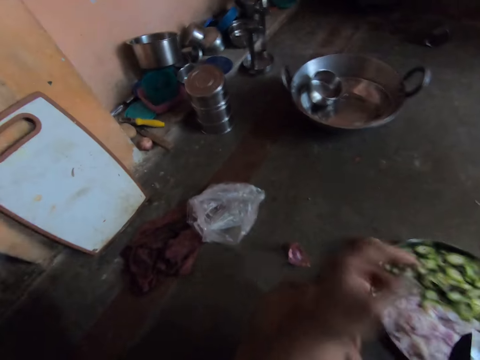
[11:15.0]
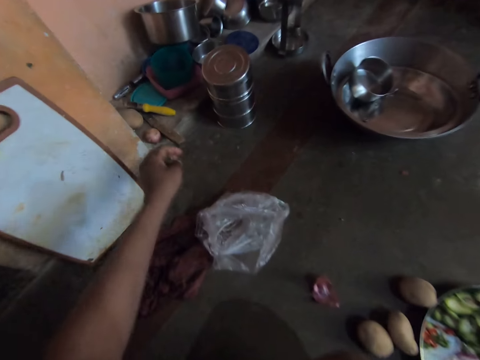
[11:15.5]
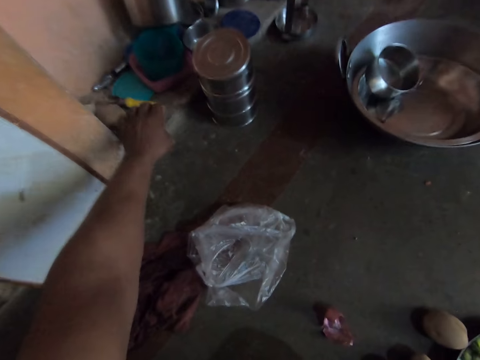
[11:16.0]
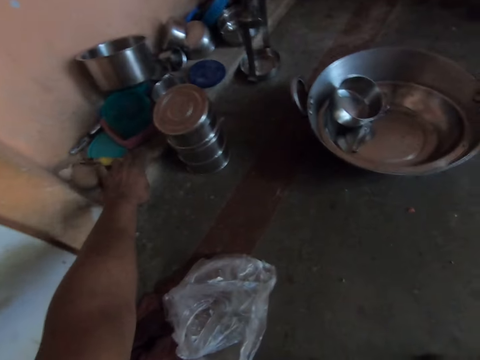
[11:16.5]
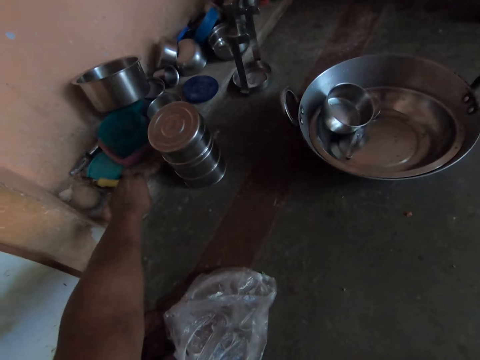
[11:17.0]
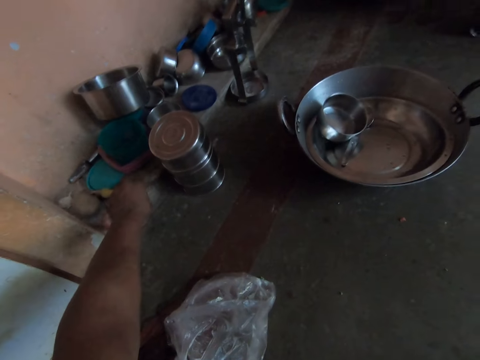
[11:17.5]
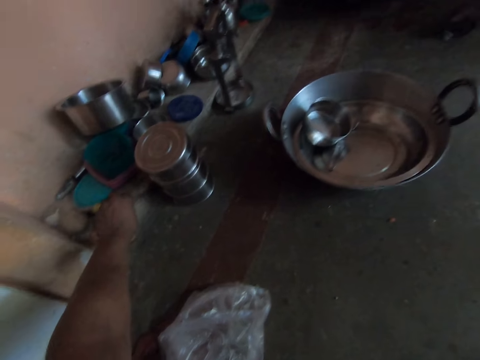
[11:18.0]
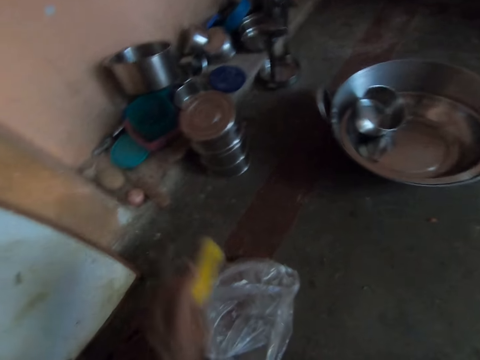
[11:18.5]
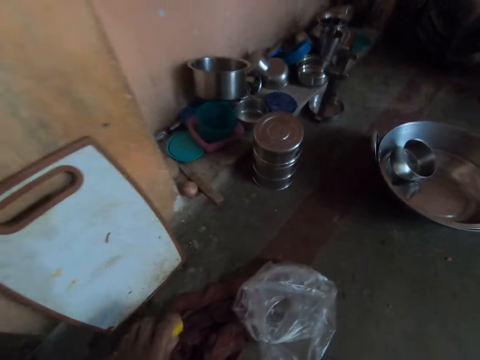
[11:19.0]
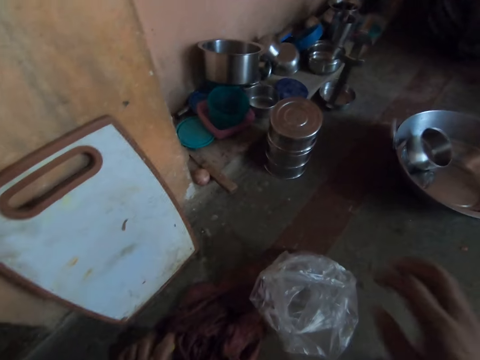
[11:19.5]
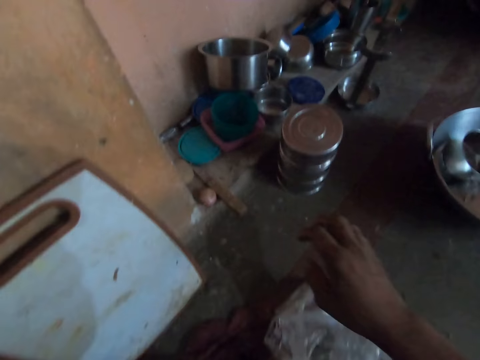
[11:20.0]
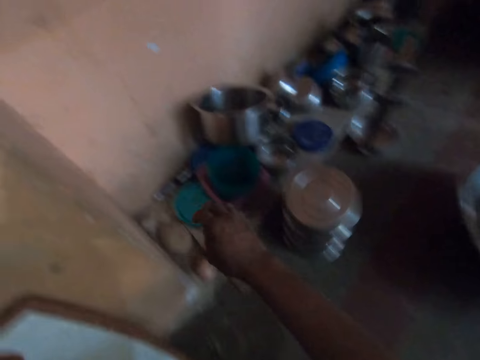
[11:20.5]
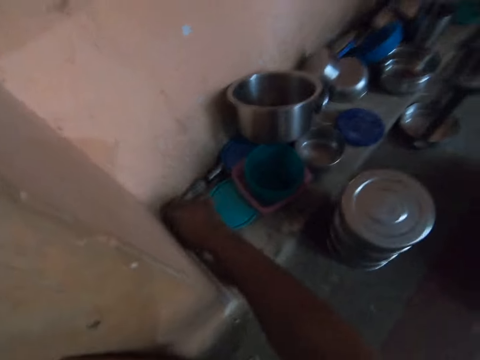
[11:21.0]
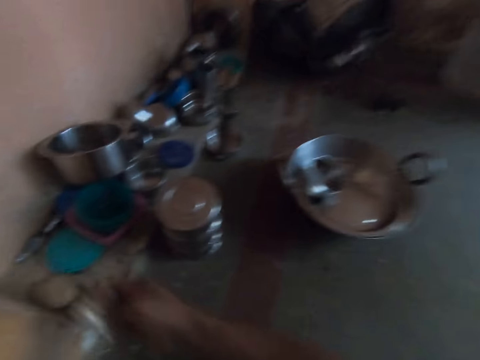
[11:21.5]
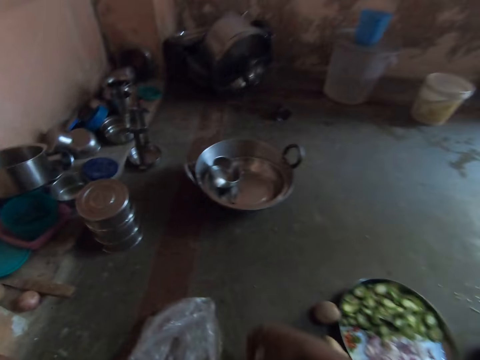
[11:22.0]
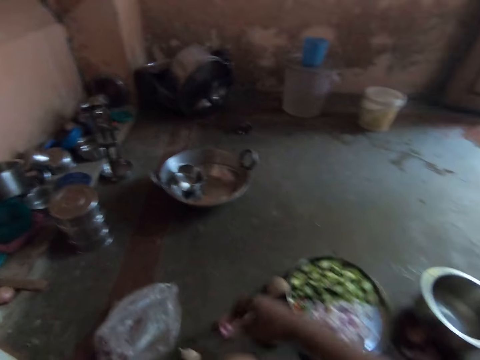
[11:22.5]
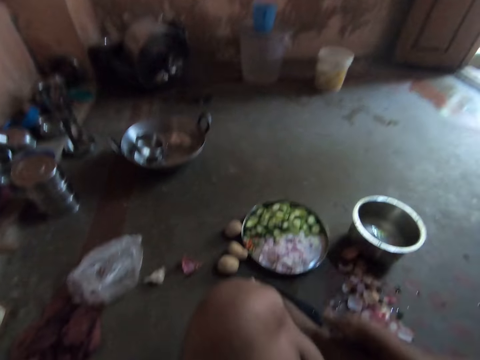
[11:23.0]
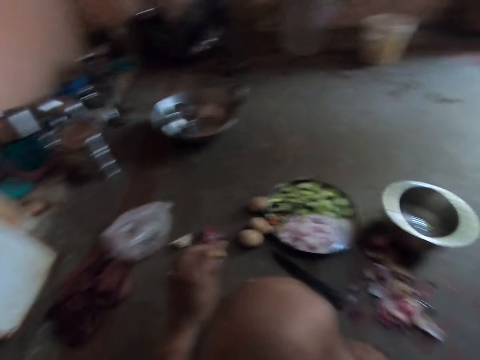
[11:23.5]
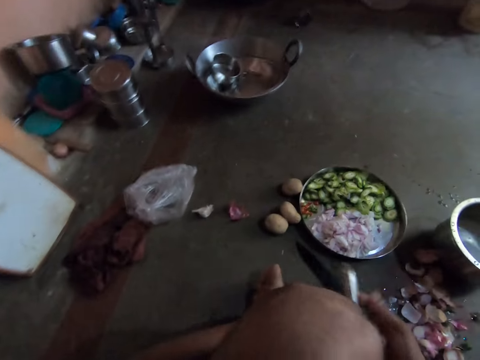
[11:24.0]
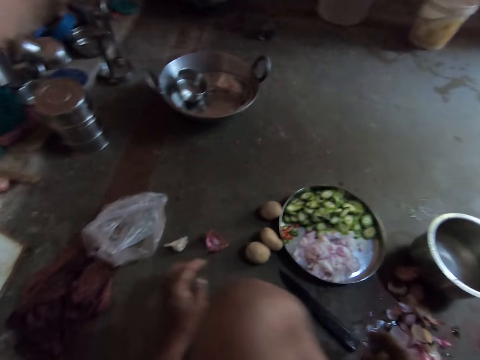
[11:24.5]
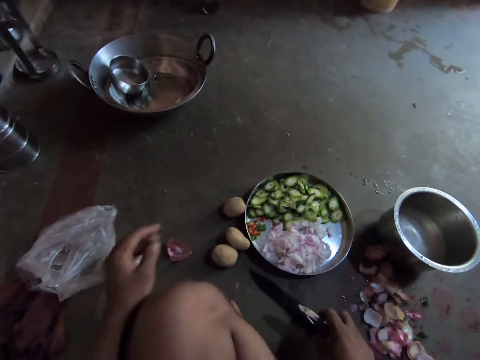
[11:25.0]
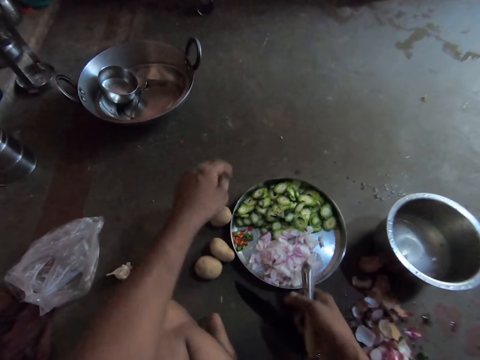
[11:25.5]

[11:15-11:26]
The camera wearer picks up a peeler. They pick up a garlic or onion. They move a tray.

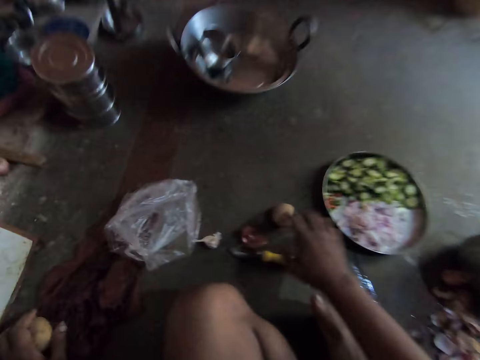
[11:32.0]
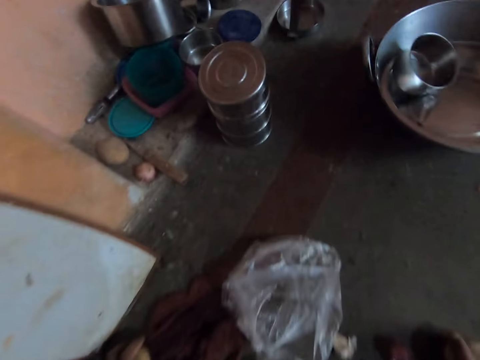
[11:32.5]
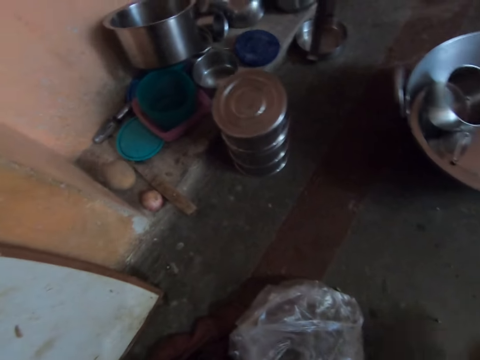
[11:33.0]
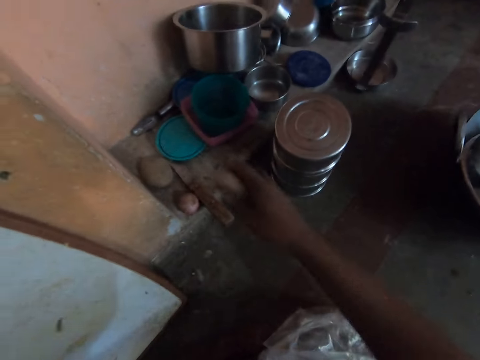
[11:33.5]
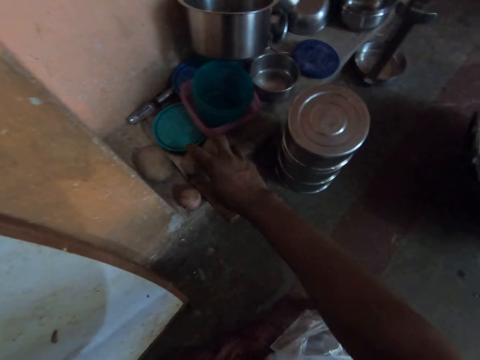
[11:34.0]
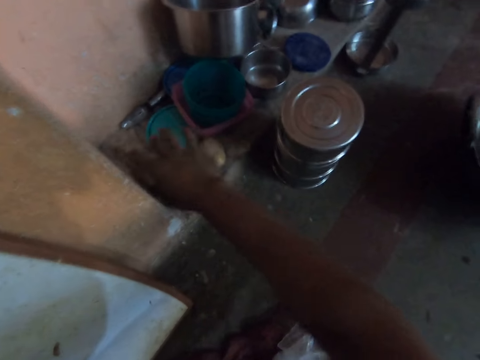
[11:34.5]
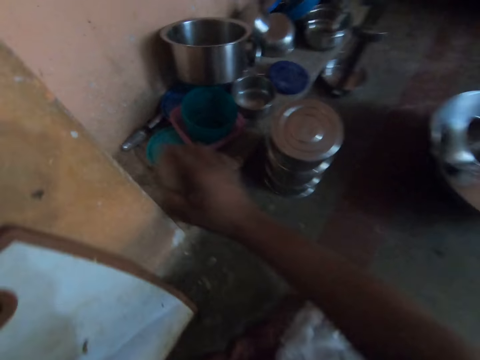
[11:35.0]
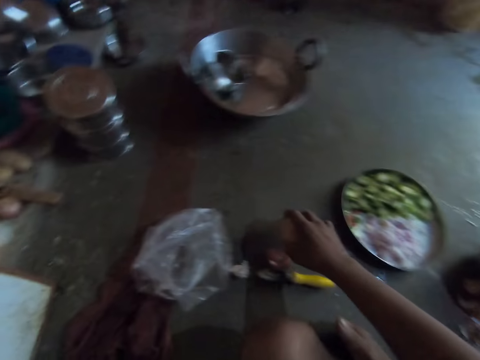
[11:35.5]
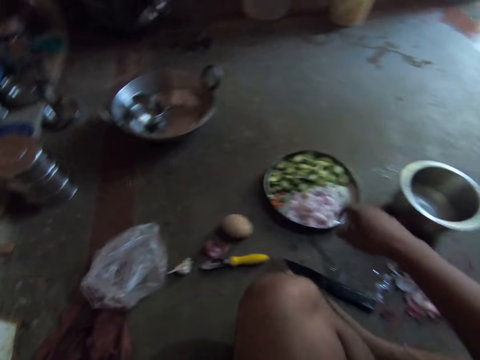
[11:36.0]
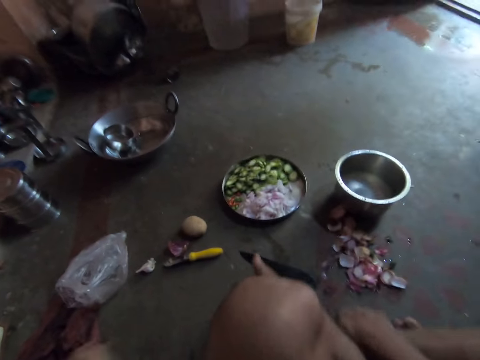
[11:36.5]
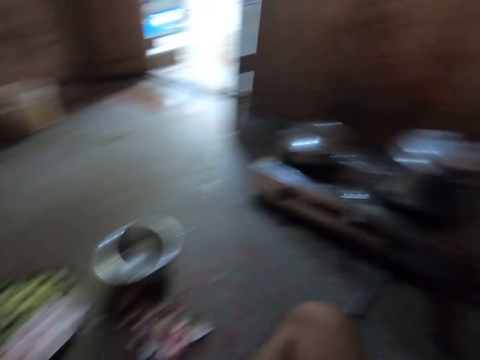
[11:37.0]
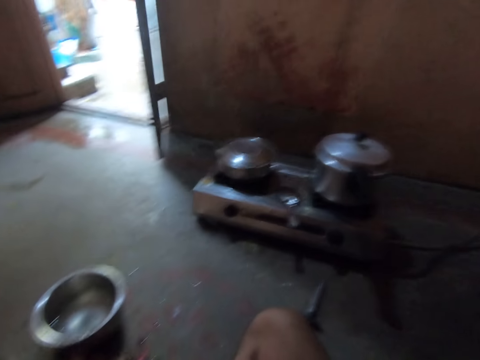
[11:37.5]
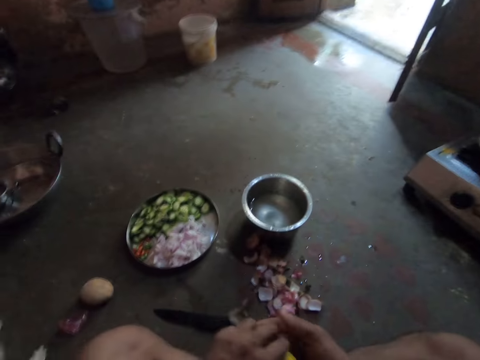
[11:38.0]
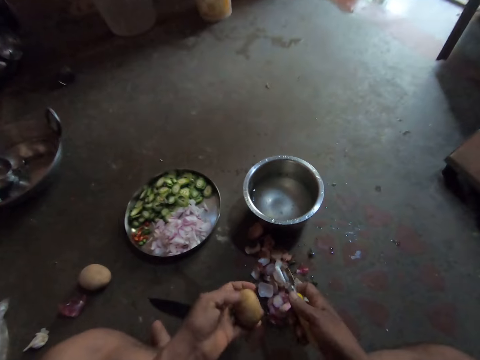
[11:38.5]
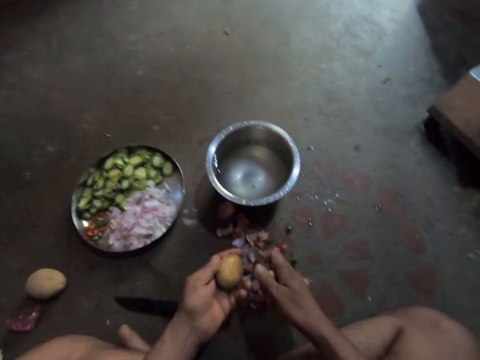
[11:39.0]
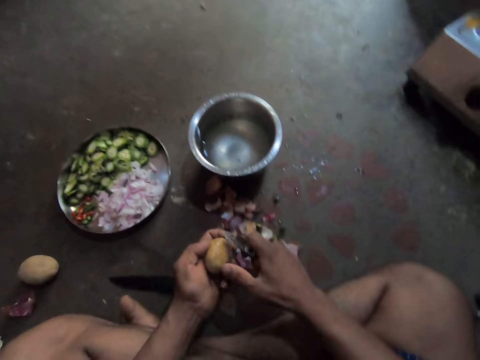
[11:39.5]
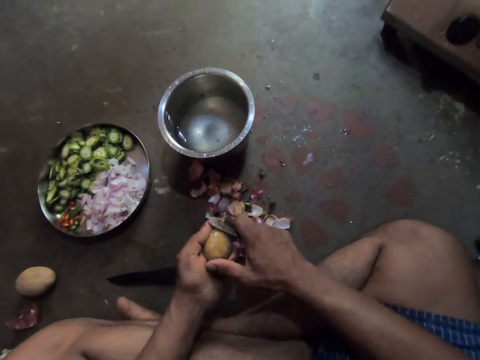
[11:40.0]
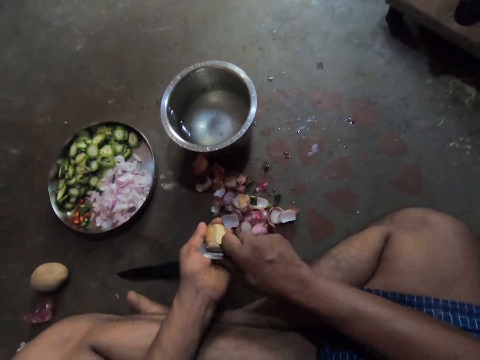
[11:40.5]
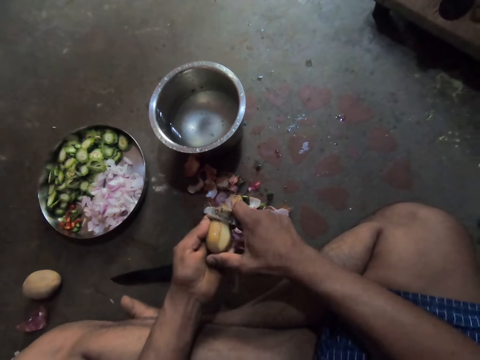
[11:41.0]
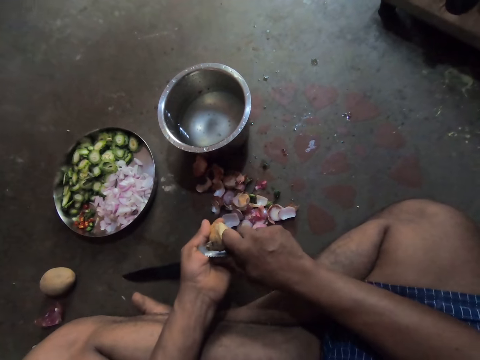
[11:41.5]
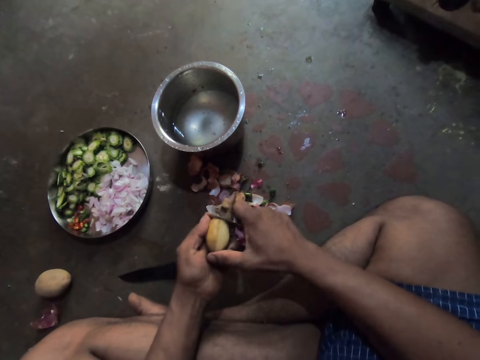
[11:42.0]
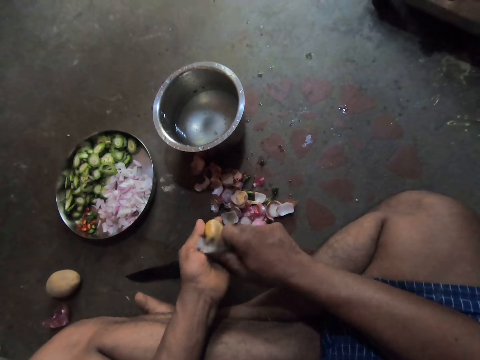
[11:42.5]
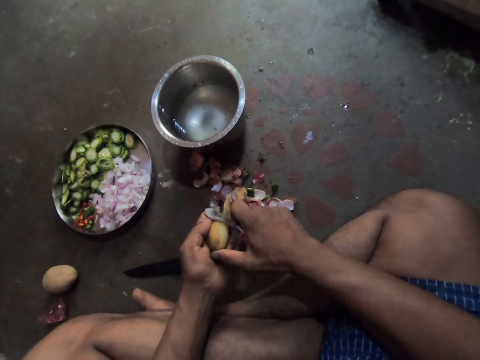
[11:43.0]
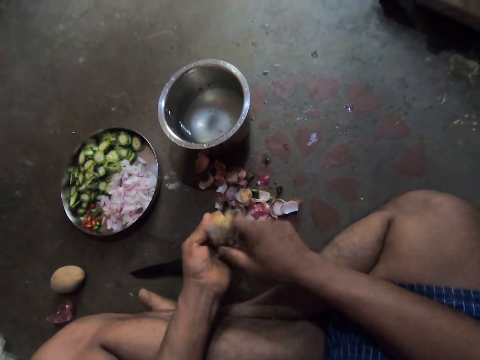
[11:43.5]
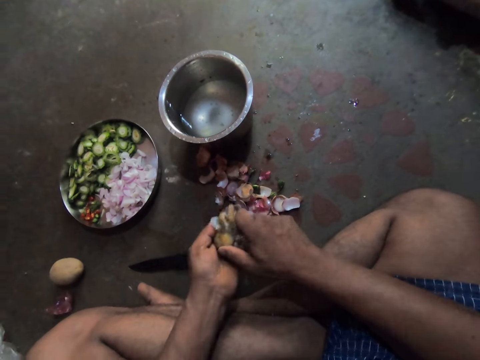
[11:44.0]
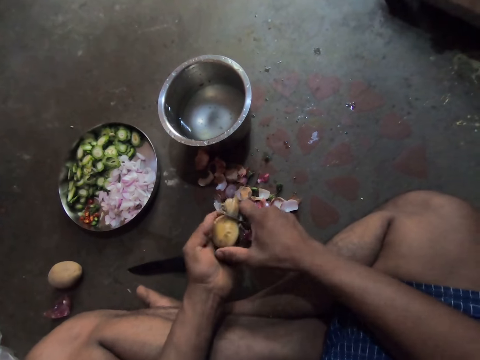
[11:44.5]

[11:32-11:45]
The camera wearer places the peeler on the floor. They move potatoes and place the potatoes on the floor. They pick up a potato and place the potato on the floor. They look right. They look forward. They peel the potato skin.

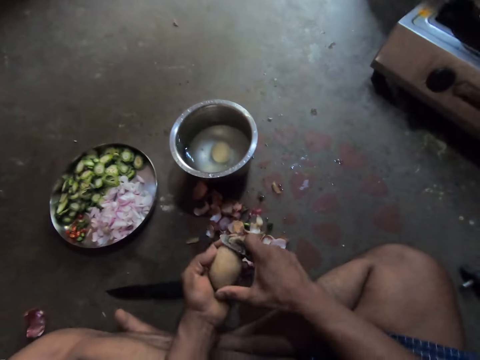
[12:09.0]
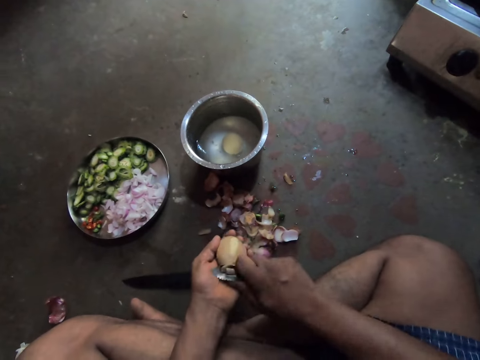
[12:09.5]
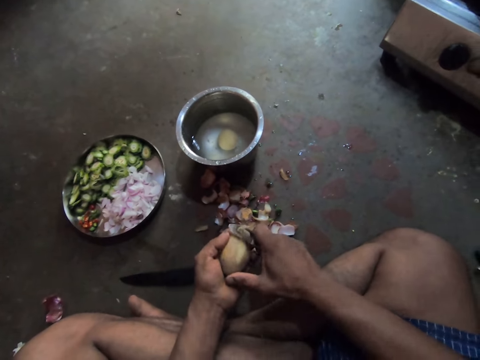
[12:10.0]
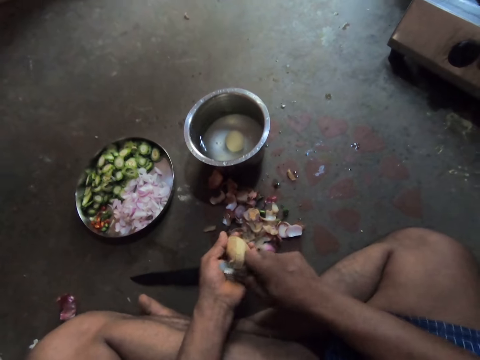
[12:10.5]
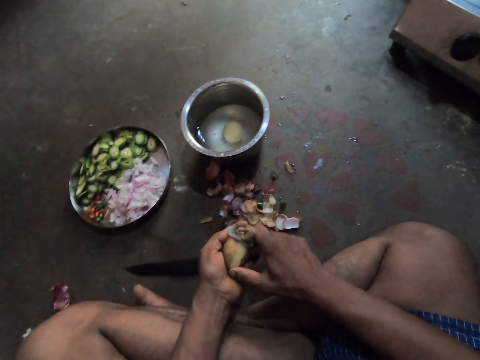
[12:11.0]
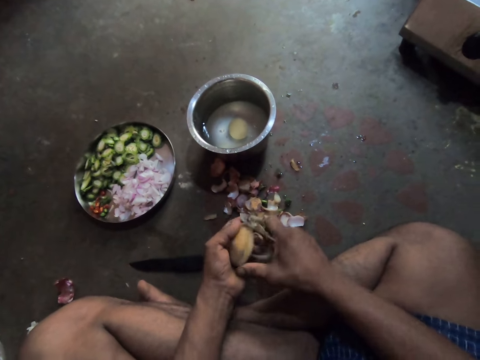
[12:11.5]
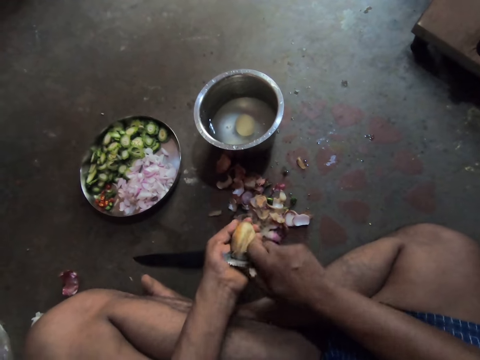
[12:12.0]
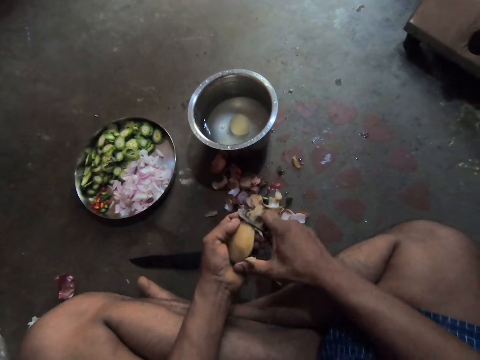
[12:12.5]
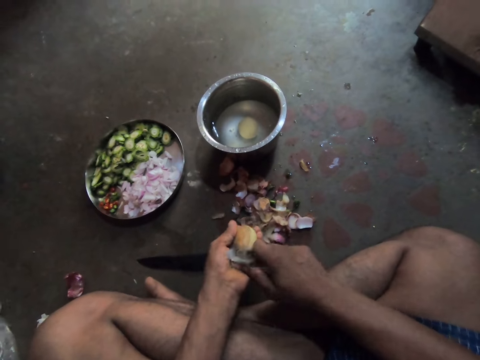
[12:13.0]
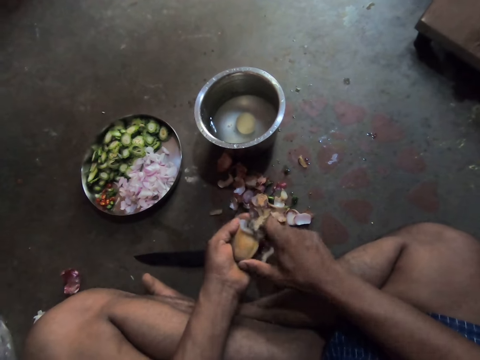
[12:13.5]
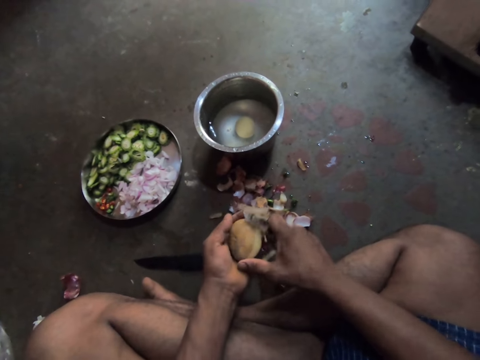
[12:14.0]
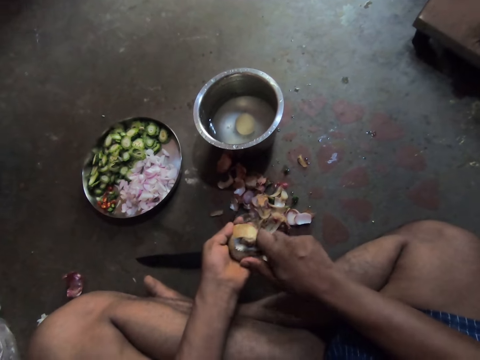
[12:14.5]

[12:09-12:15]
The camera wearer peels the potato skin.
